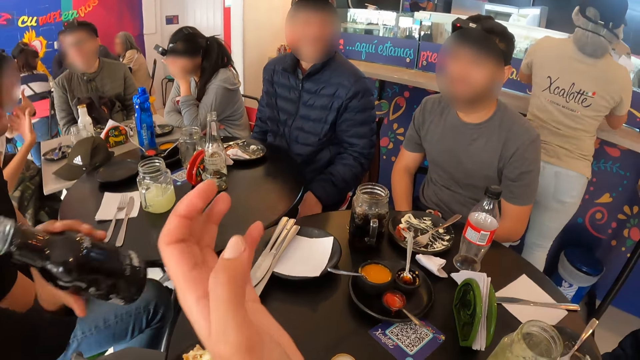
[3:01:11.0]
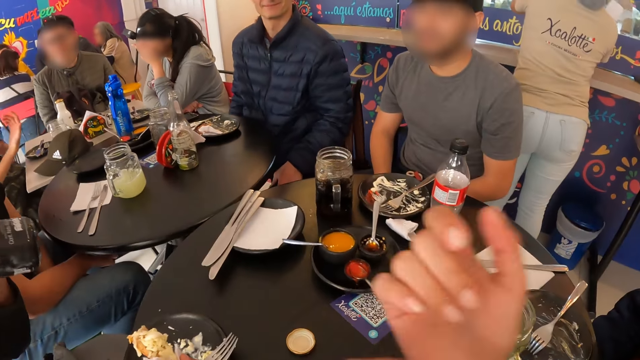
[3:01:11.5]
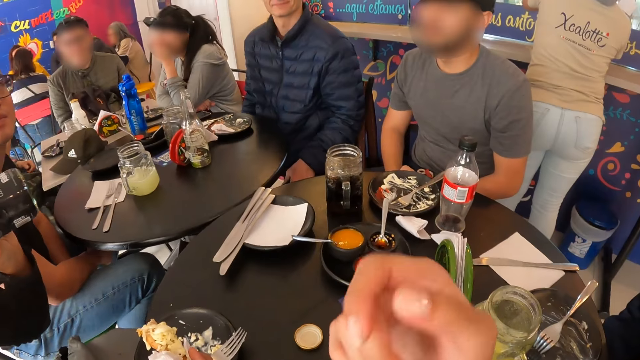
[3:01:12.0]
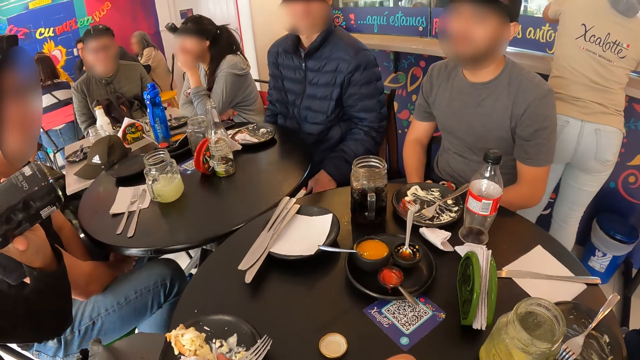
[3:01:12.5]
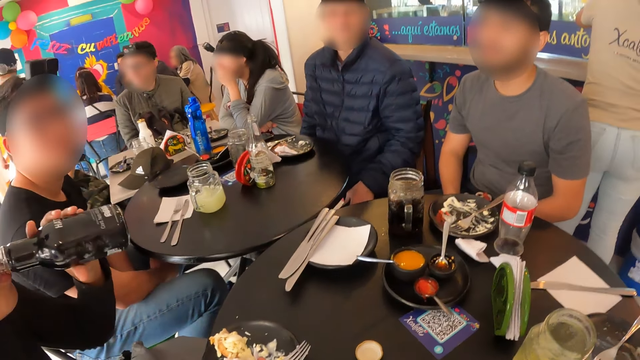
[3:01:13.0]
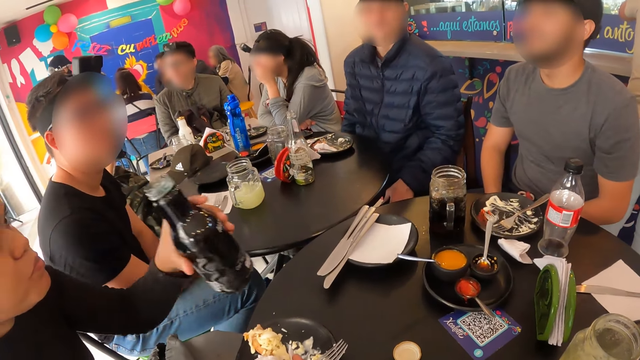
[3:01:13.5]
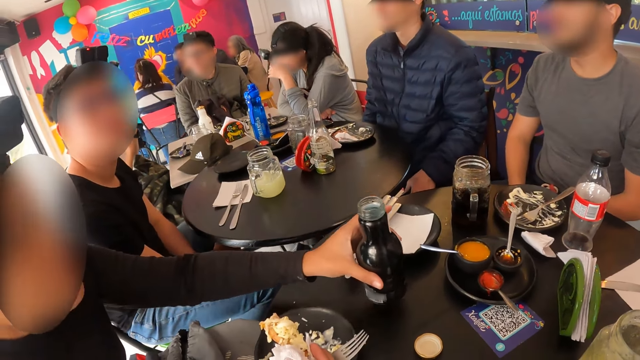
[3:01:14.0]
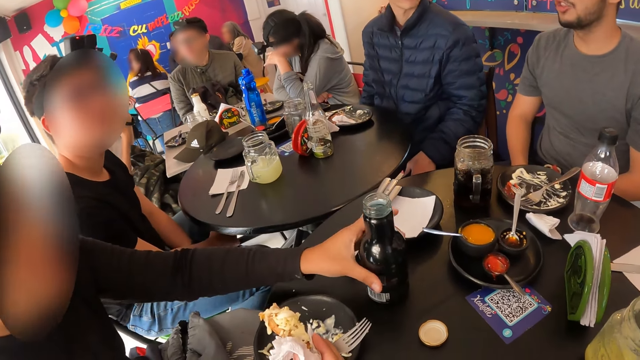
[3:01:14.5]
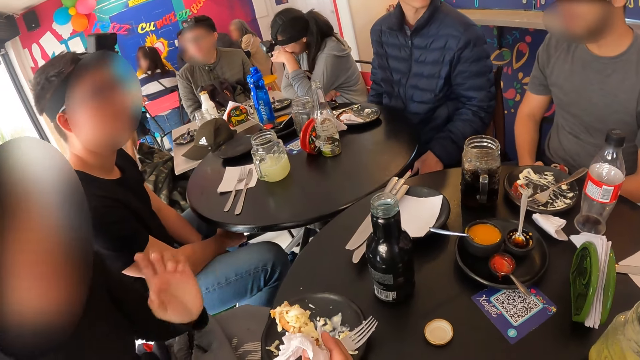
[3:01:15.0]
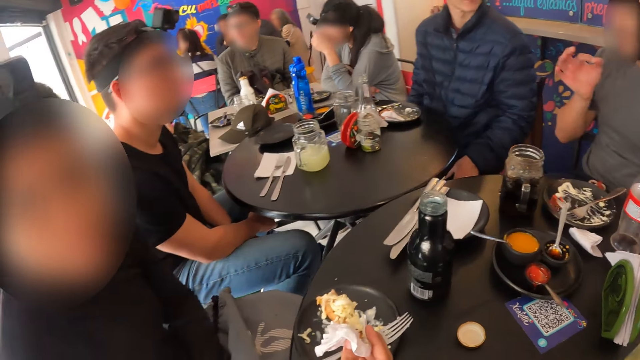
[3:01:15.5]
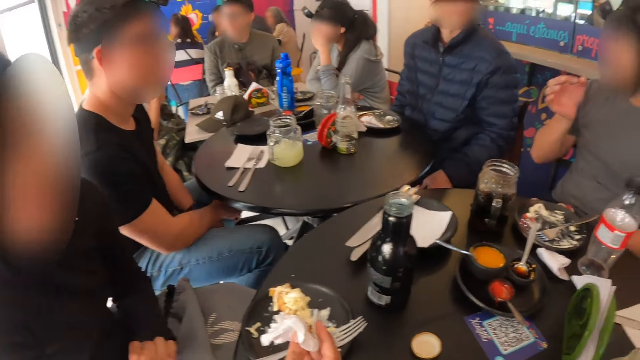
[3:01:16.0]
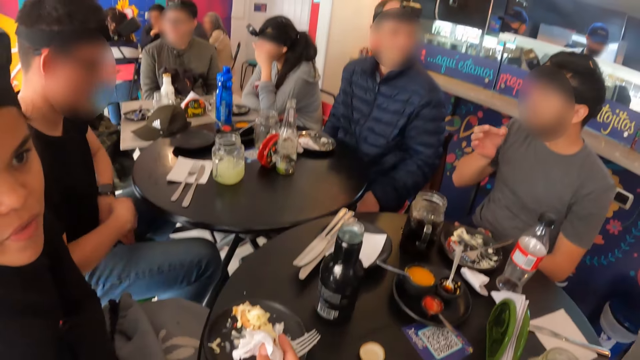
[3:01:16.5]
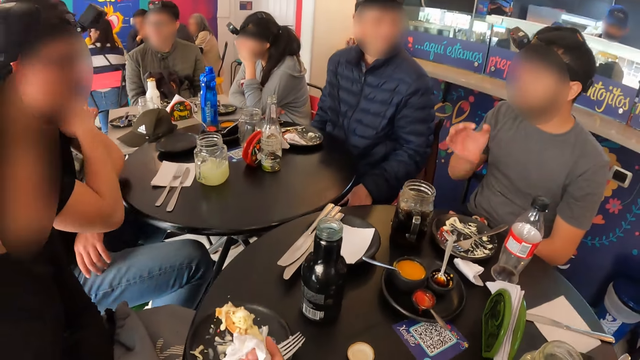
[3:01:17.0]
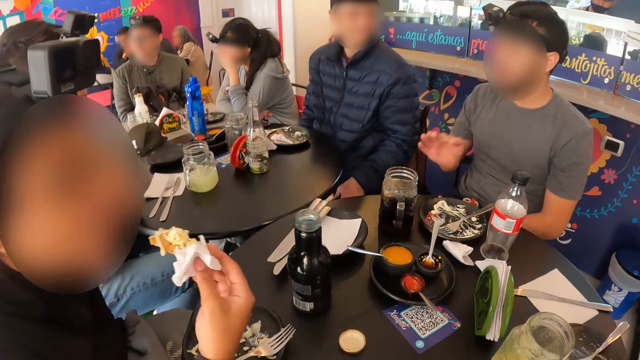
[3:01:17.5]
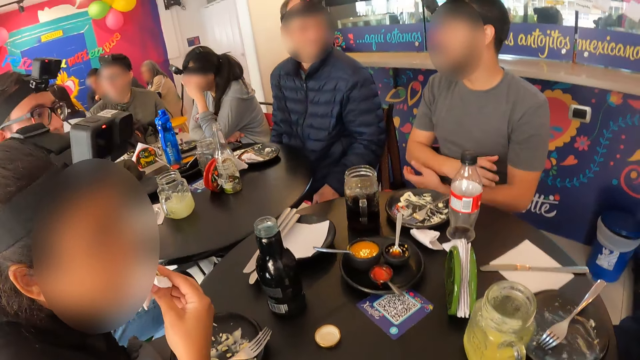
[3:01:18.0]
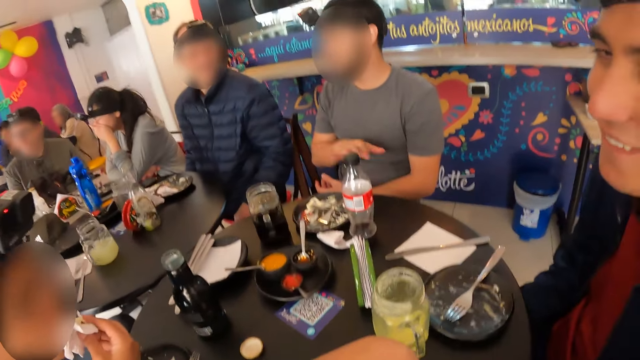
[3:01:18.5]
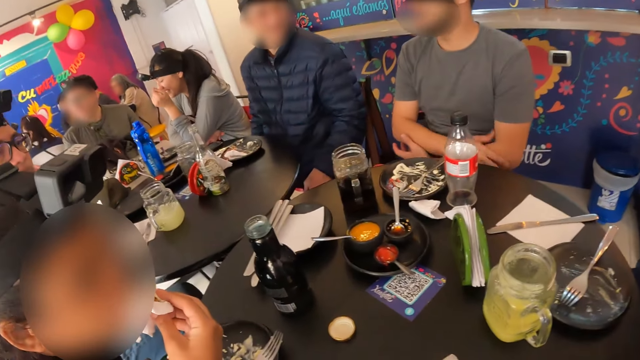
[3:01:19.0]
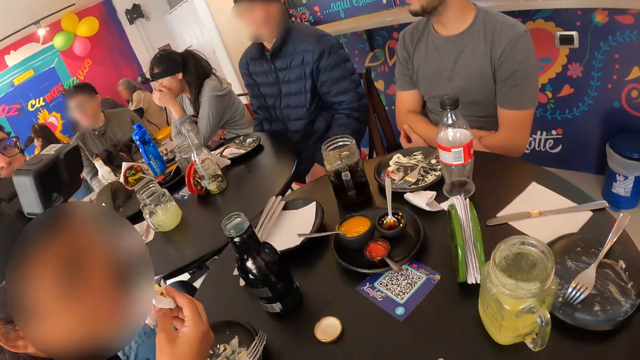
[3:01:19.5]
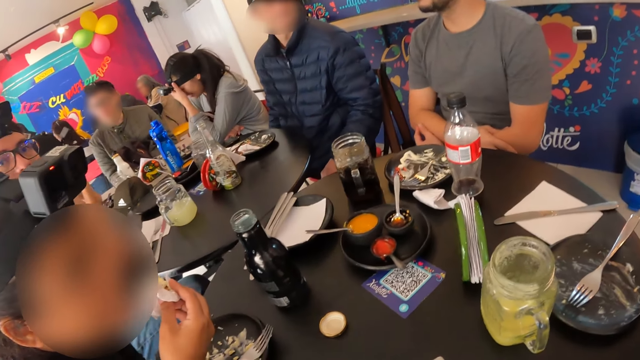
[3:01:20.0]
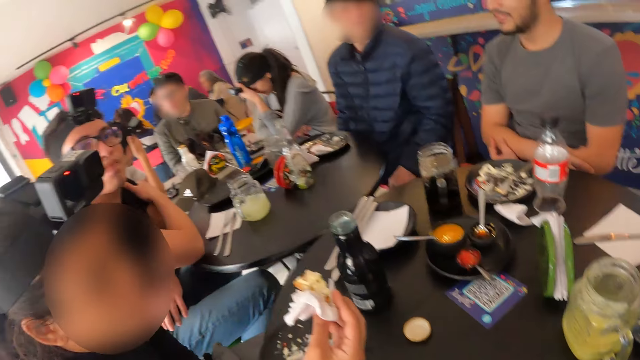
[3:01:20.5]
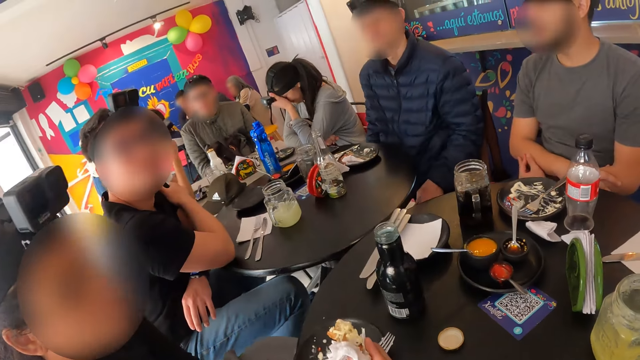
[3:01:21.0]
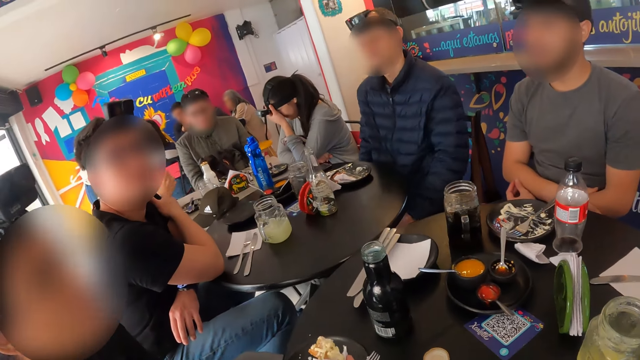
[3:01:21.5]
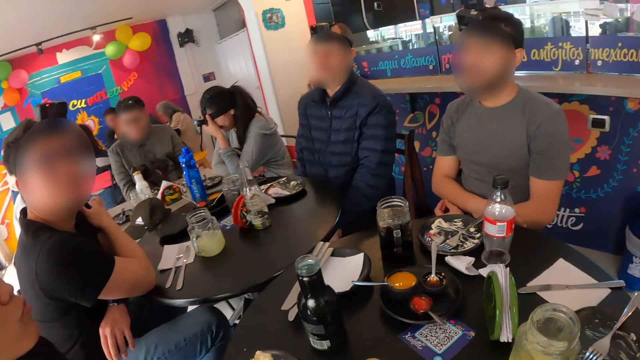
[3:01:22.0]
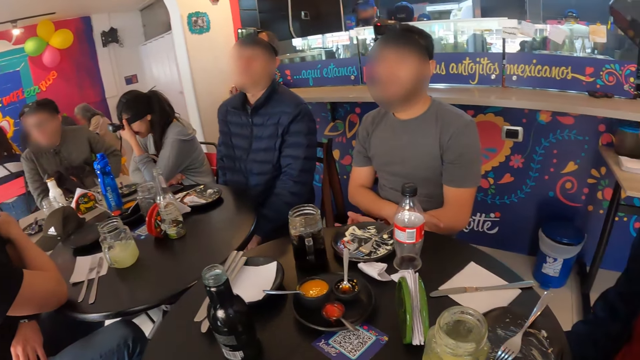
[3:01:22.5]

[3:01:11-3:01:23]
A woman drinks soda from the bottle of soda in her left hand. A person shakes their head. The woman drops the bottle of soda on the table with her left hand. The person gestures. The woman talks to the camera wearer. She eats the tacos in her right hand. The camera wearer looks around. Another woman adjusts a camera on her head with her right hand.

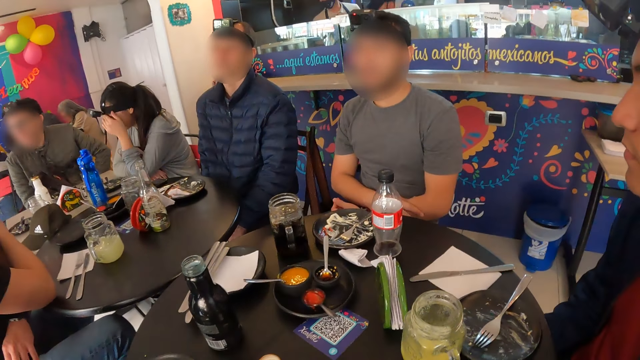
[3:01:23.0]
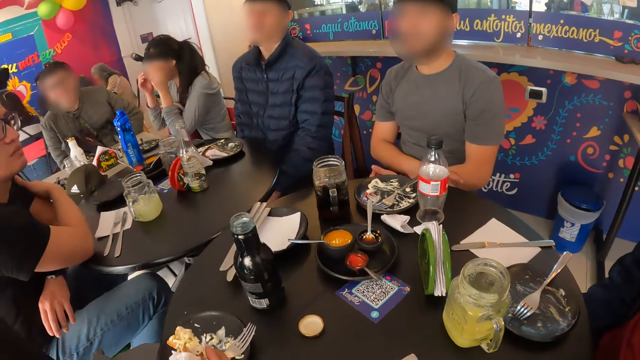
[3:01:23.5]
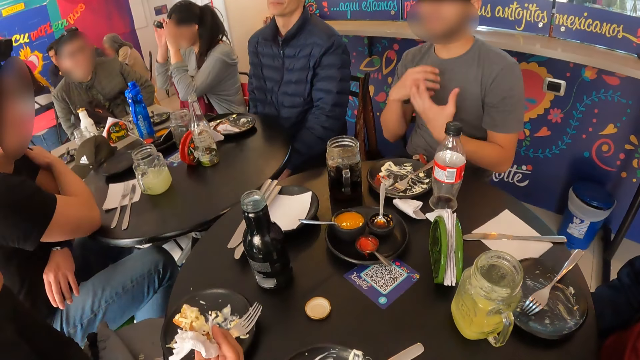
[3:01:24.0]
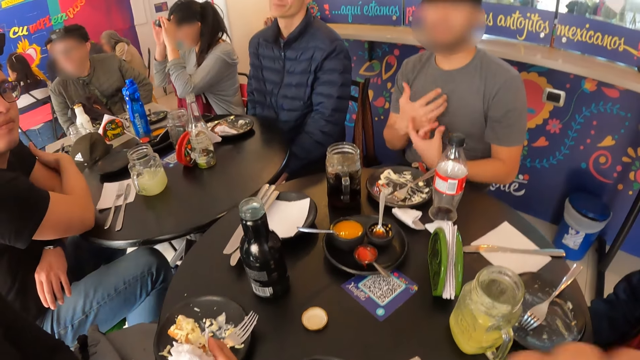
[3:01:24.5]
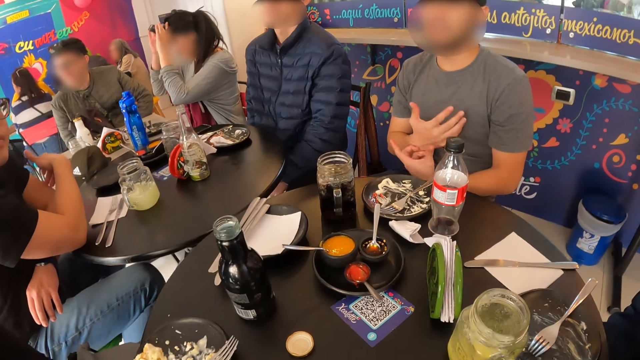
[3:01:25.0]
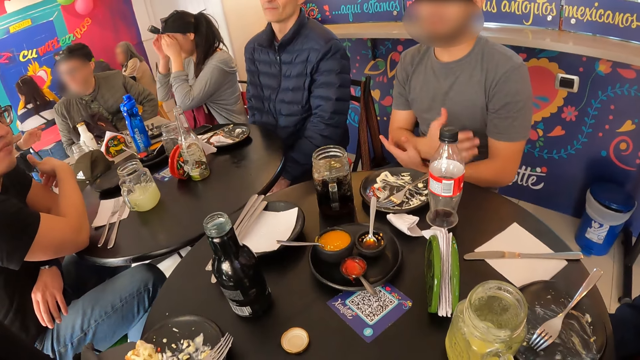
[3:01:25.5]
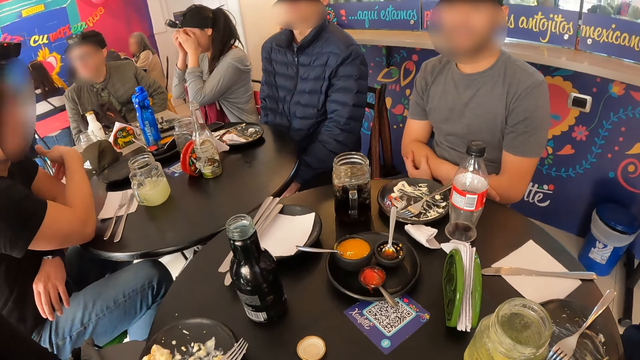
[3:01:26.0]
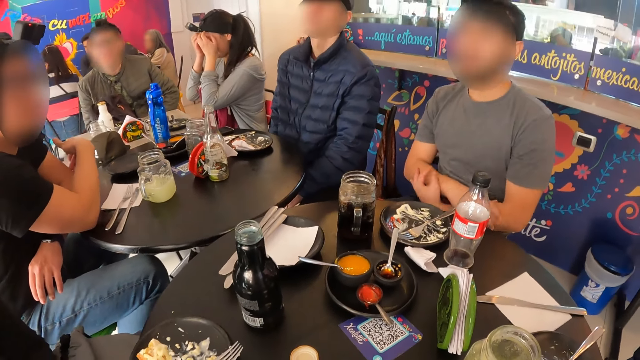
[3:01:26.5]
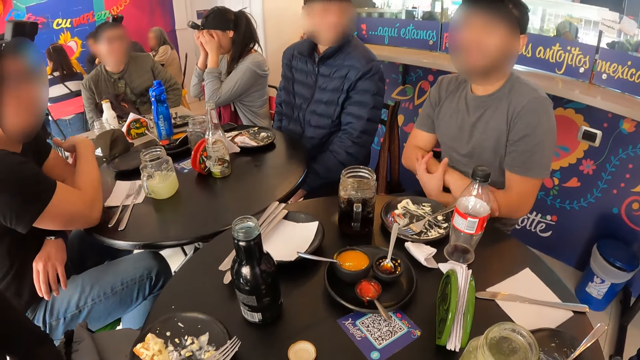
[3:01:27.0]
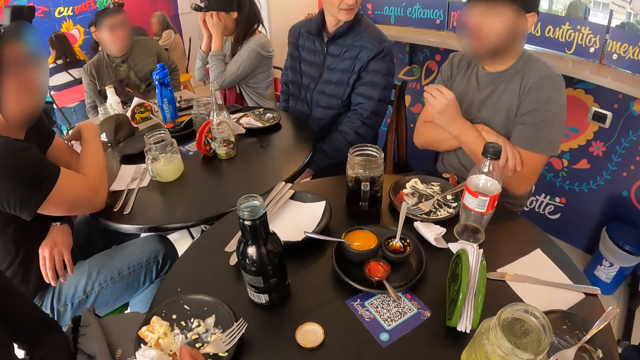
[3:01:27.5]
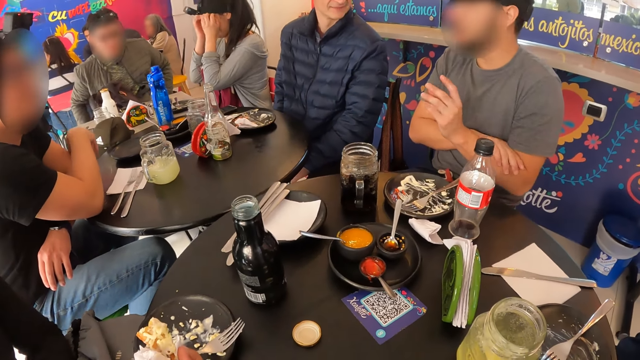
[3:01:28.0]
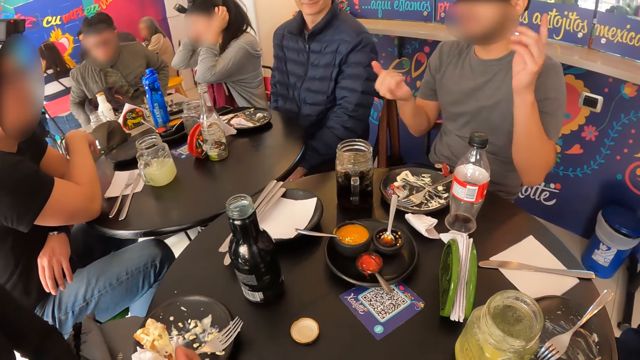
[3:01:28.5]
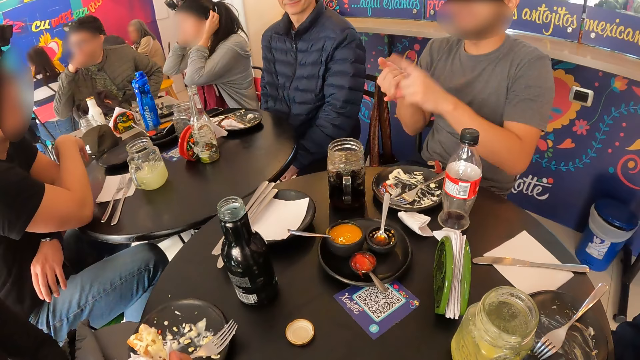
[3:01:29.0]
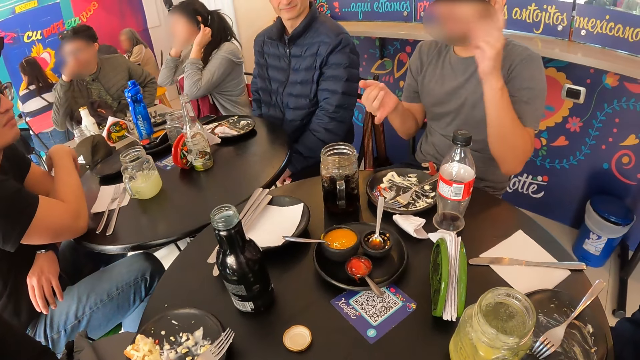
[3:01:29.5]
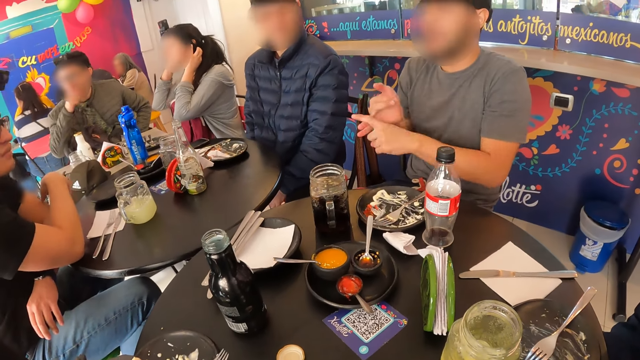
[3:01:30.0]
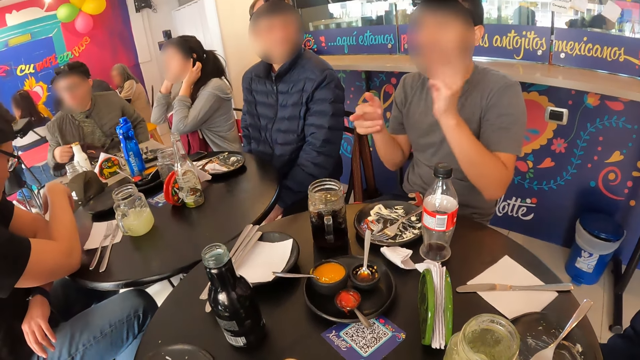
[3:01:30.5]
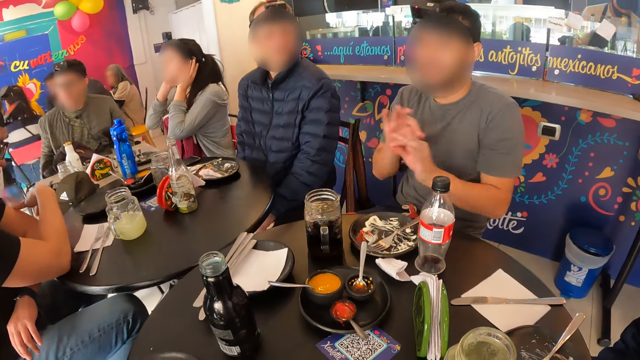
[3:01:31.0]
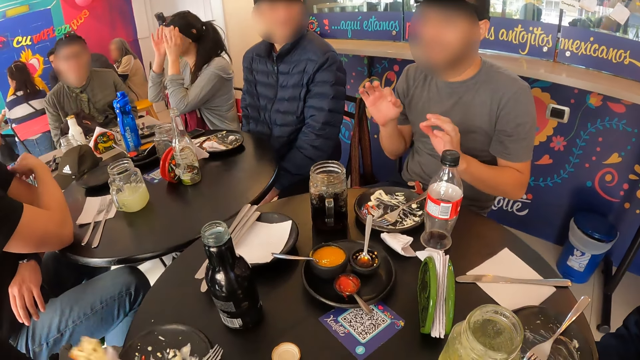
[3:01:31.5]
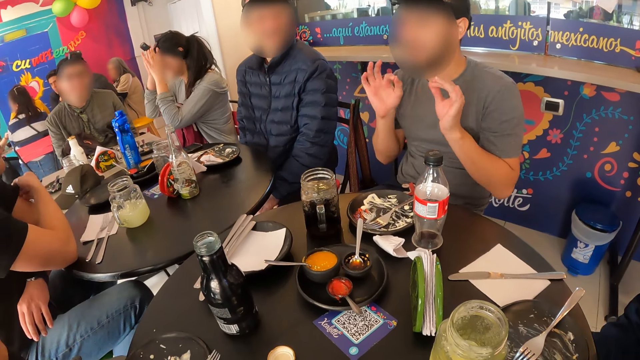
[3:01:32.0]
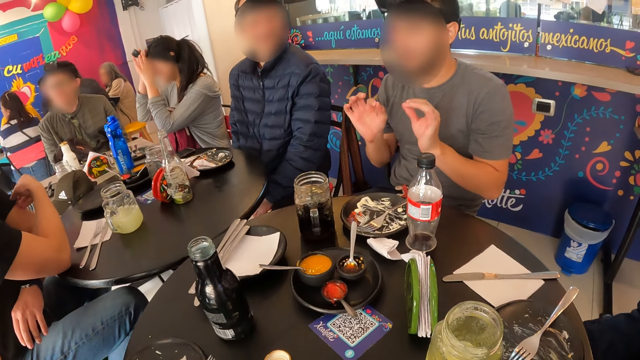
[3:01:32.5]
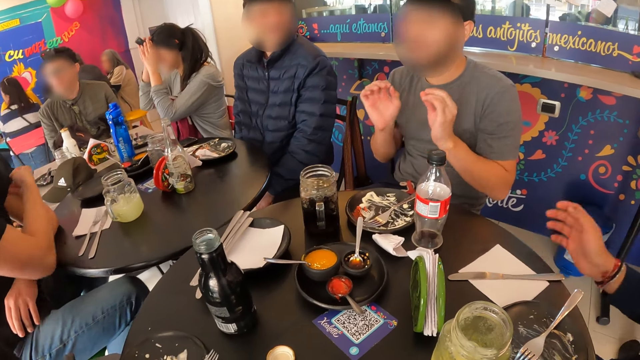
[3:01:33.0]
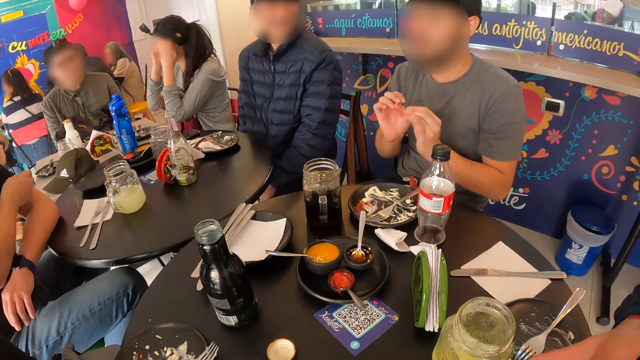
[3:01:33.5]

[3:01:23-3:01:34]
A person adjusts the camera with both hands. Another person scratches the hand. Another person gestures. Another person touches the mouth and lowers the hand. A woman eats the tacos in her right hand.
